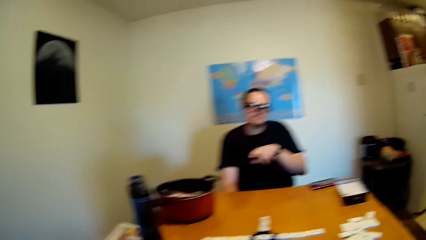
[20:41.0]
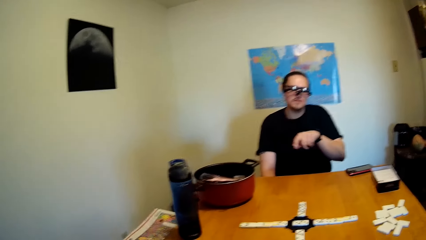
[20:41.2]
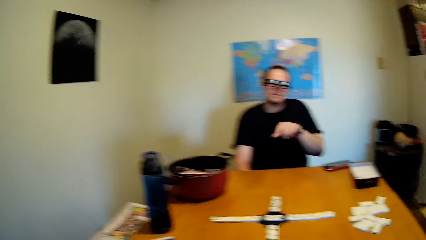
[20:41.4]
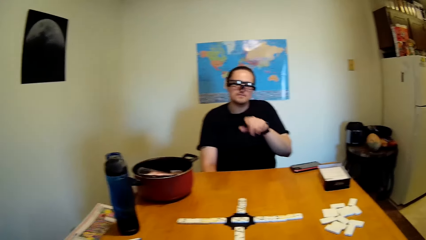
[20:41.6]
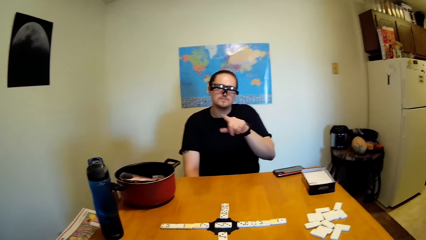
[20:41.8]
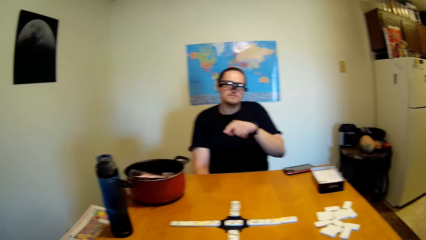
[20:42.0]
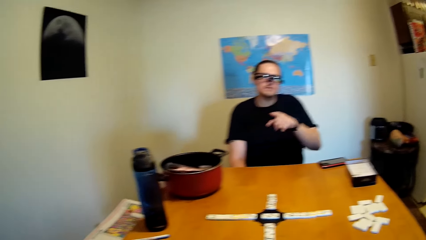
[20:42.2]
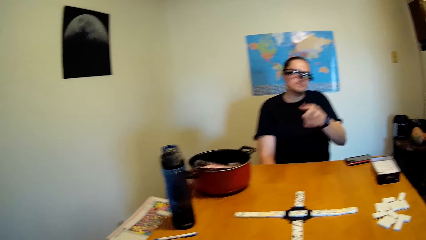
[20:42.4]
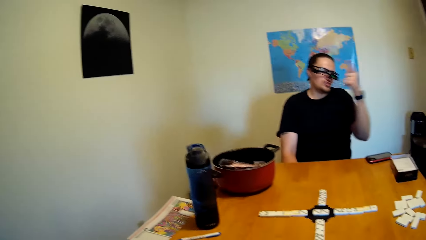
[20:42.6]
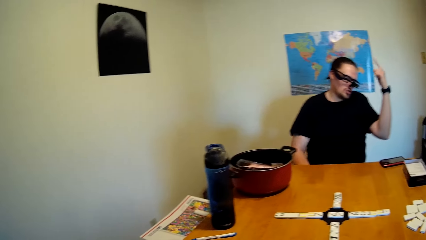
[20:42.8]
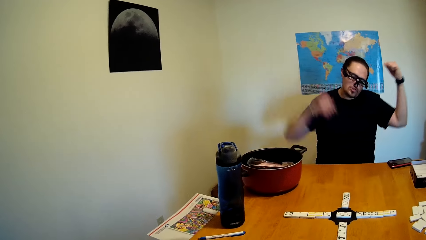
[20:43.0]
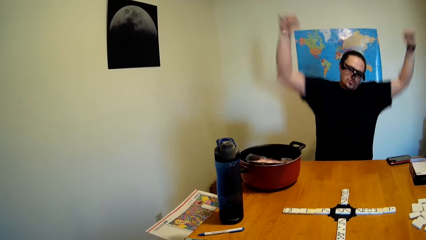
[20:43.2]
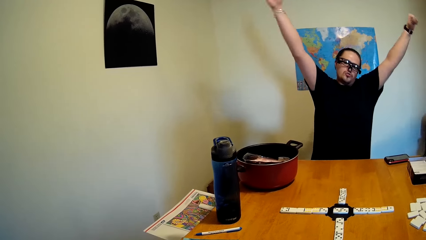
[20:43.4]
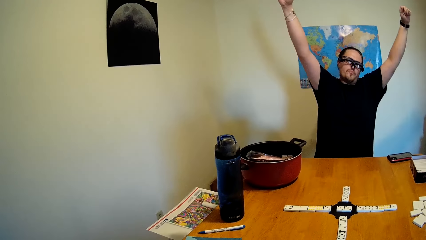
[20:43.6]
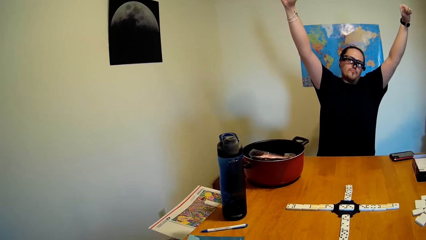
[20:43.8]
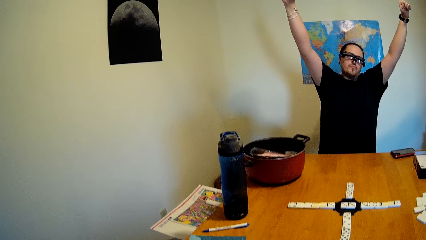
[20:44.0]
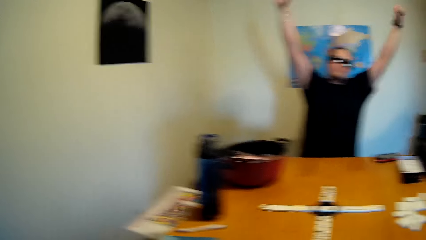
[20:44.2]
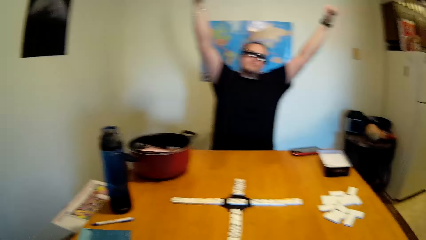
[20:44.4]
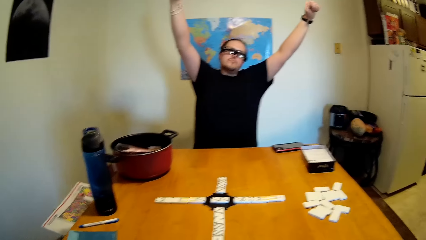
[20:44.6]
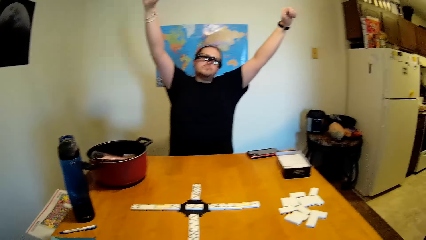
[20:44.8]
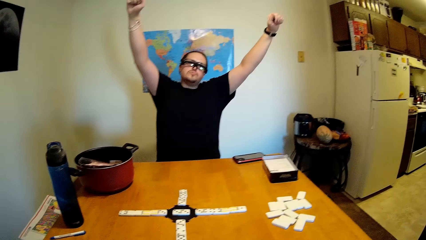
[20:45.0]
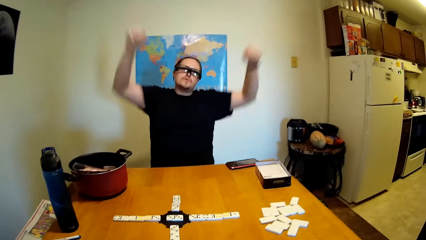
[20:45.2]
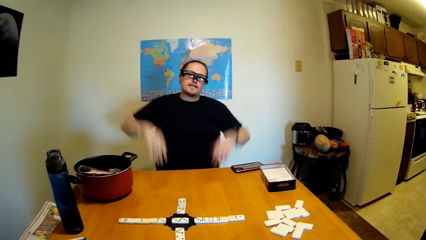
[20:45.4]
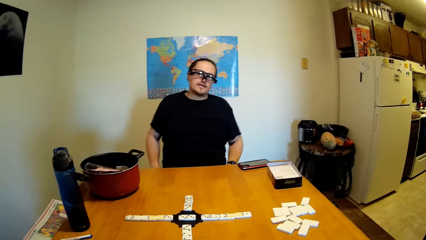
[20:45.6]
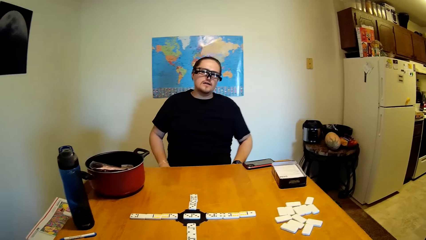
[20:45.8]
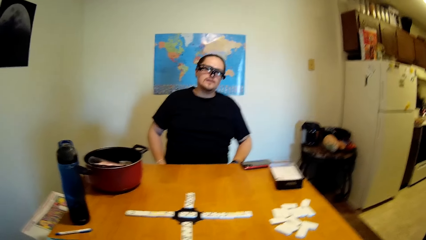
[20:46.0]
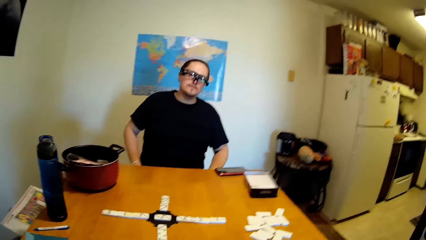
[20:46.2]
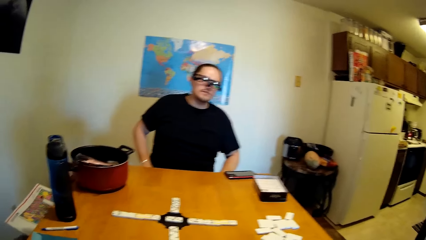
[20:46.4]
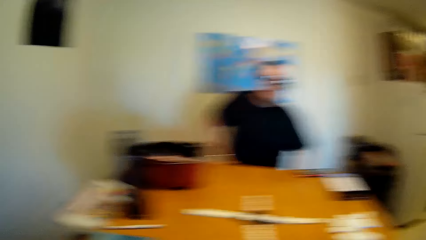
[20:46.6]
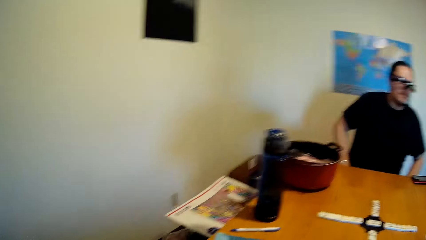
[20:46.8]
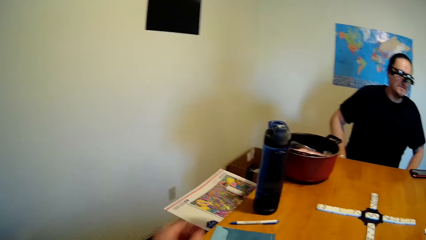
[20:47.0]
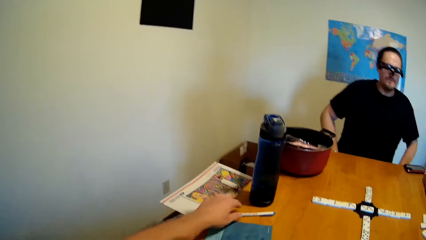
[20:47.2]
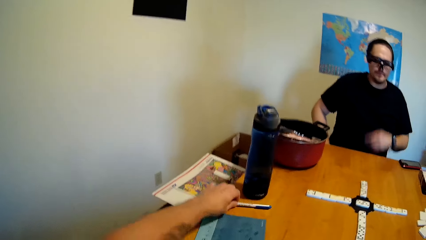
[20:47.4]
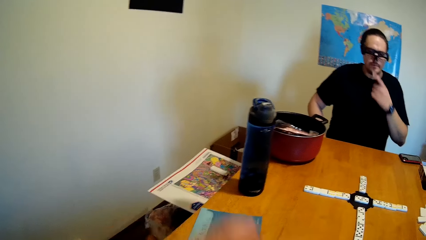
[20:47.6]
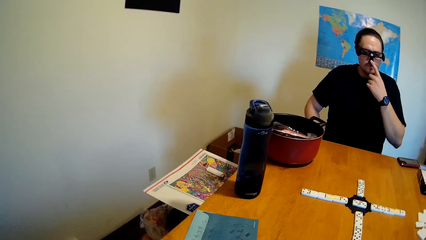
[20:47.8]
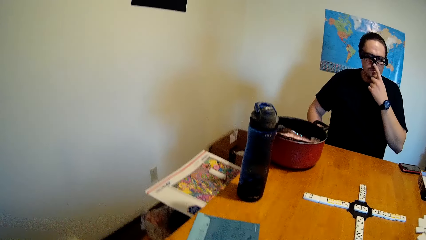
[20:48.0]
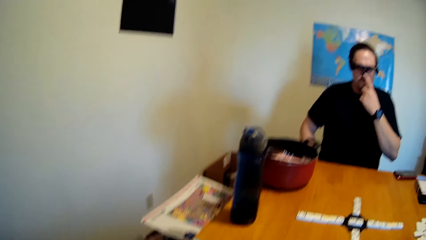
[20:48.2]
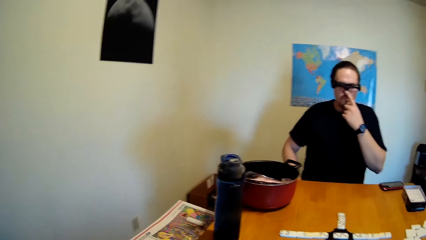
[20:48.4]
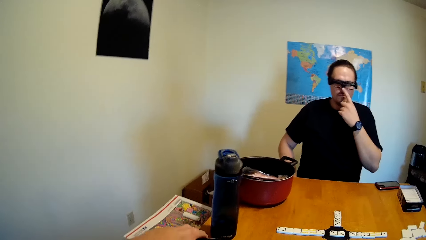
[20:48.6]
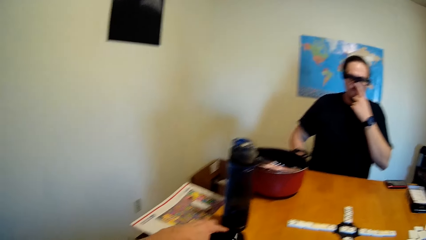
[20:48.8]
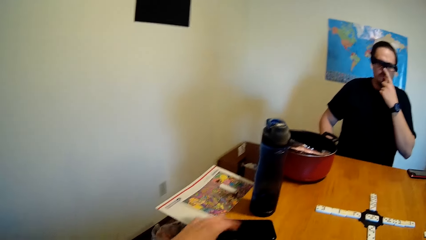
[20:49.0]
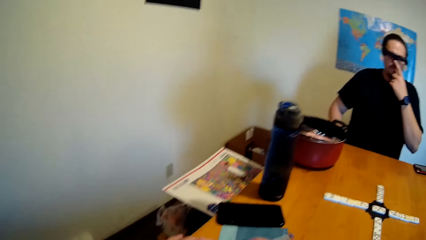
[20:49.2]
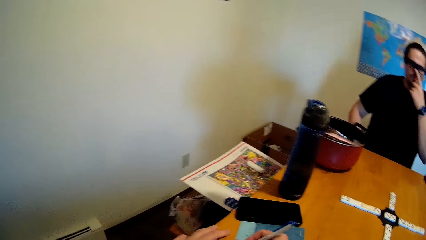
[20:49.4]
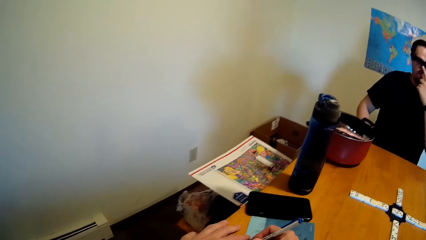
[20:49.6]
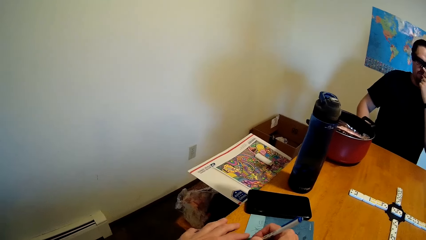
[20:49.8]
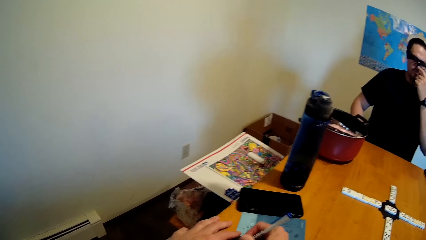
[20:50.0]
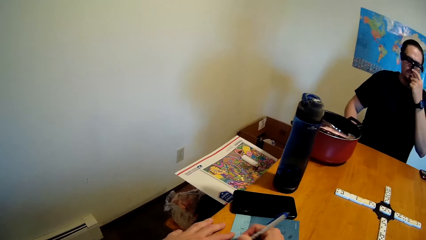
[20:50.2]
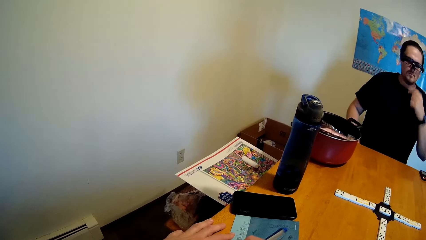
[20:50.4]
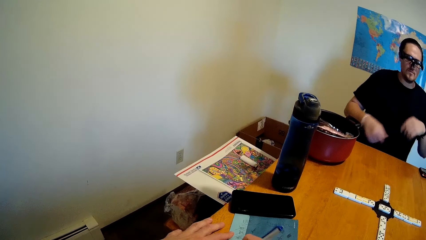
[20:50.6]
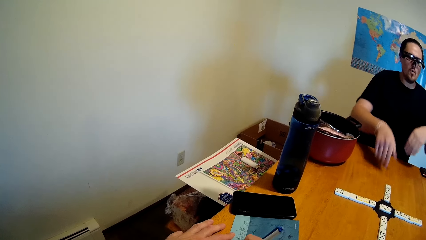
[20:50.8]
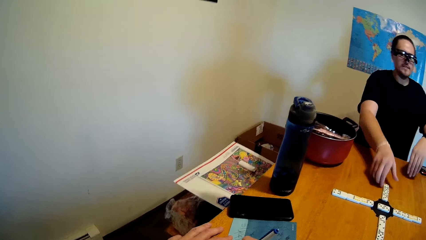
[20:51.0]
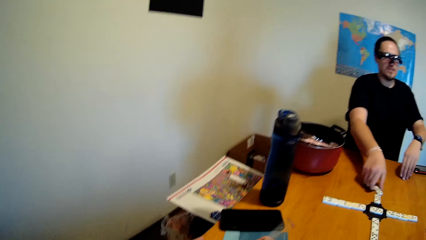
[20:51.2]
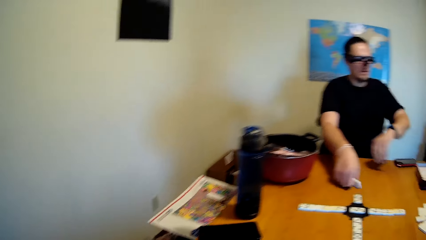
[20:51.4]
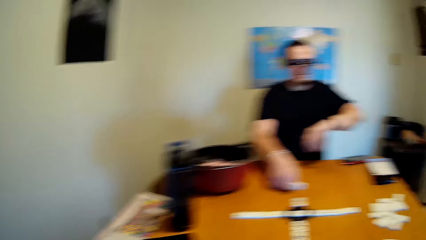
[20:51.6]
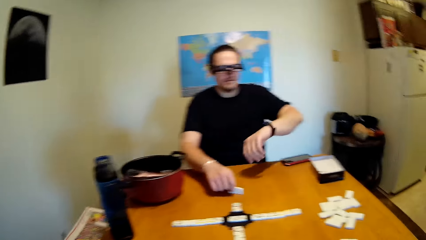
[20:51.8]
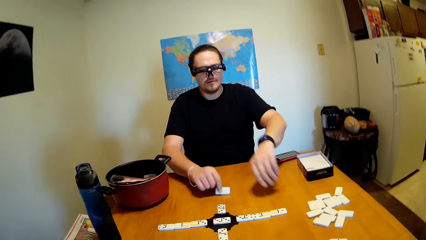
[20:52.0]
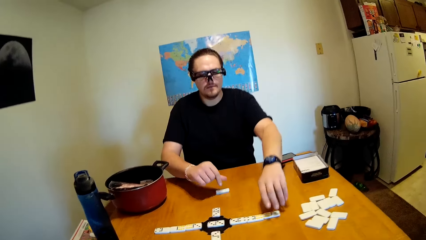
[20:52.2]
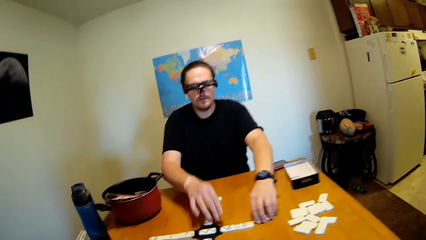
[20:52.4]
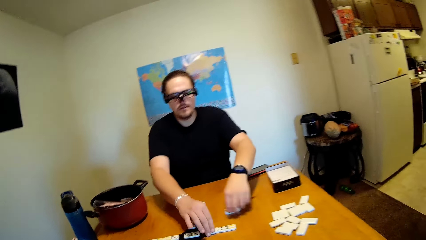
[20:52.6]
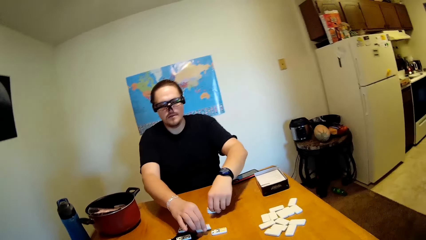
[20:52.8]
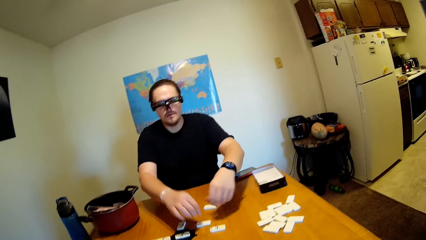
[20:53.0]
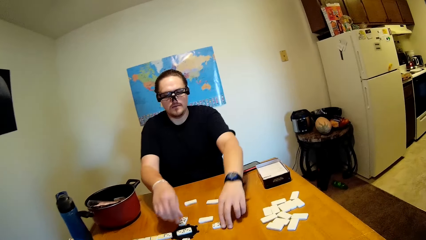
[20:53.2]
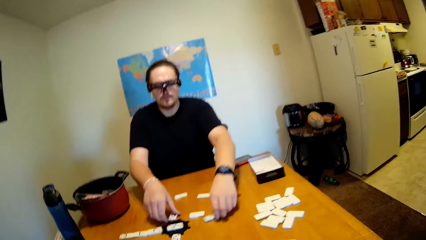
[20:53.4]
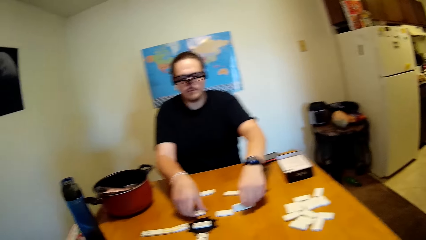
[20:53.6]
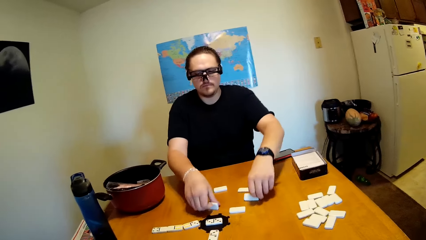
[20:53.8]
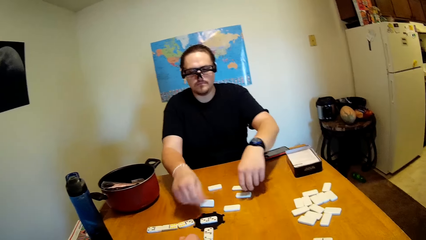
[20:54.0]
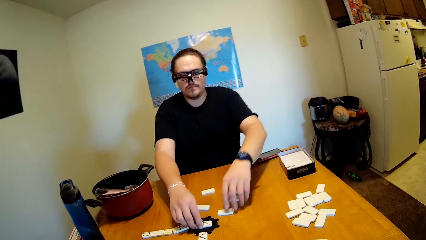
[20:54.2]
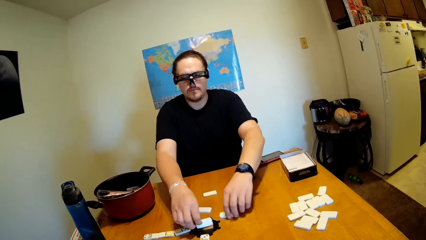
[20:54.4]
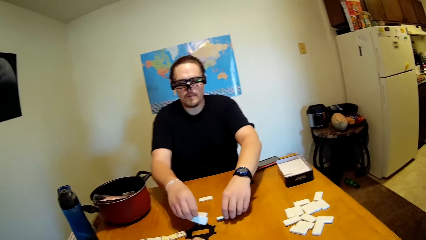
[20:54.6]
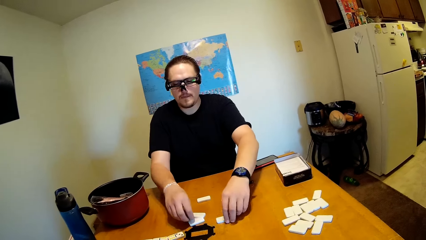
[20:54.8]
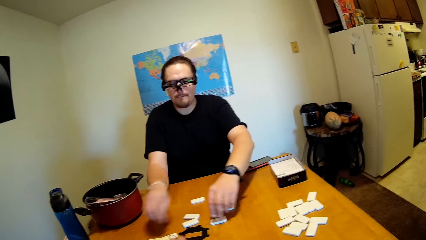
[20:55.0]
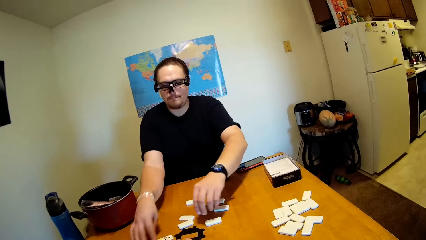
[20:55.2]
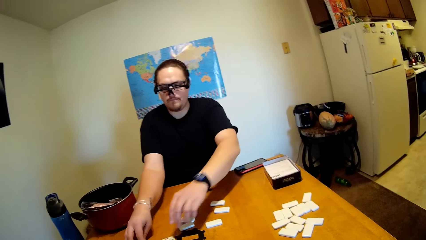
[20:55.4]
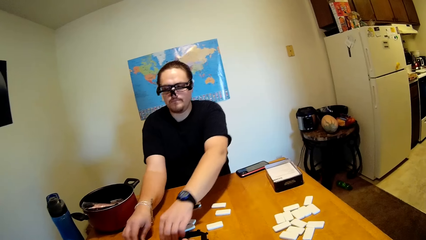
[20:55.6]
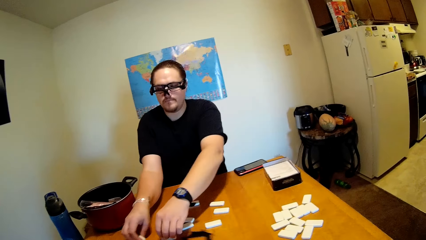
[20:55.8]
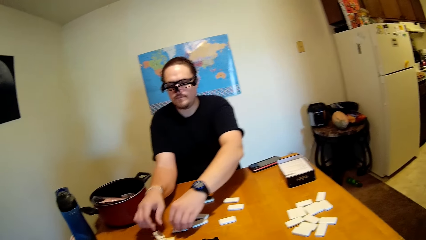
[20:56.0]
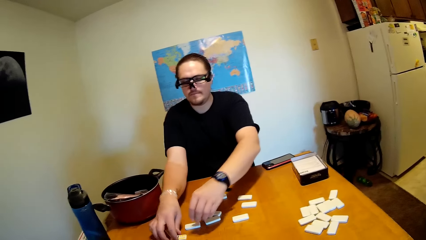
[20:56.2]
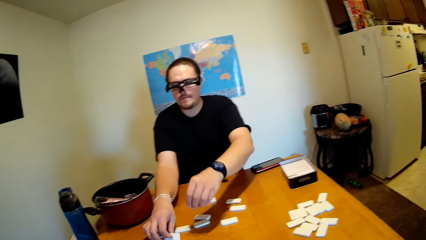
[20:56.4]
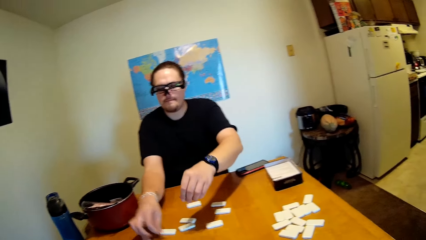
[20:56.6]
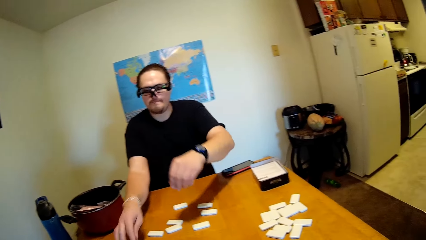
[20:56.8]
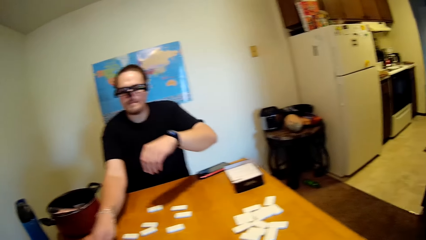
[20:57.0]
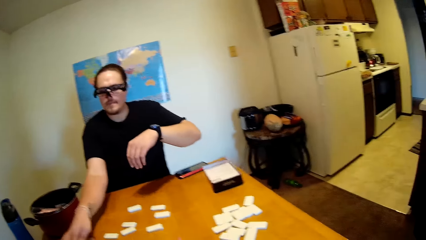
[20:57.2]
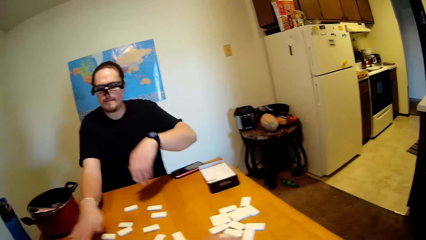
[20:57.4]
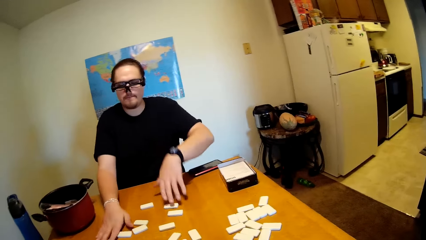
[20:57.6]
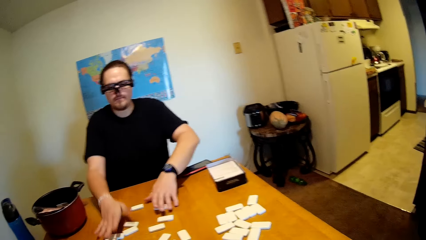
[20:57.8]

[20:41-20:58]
A man raises his hands. The camera wearer picks up the phone and moves a pen. They write on the paper with the pen. The man moves the tiles on the table.
